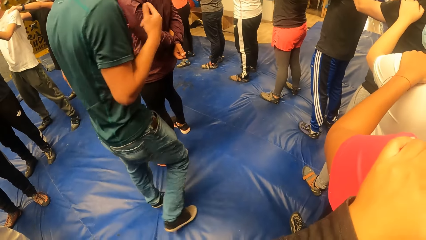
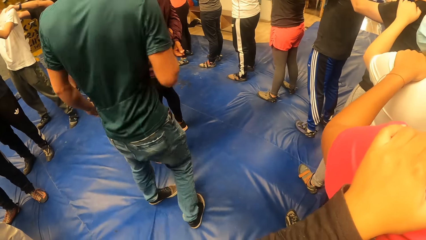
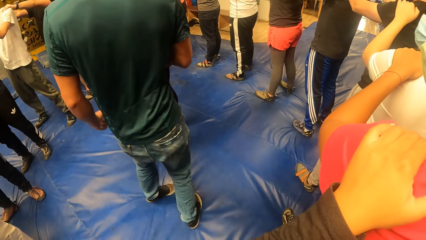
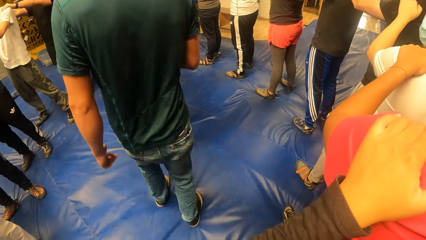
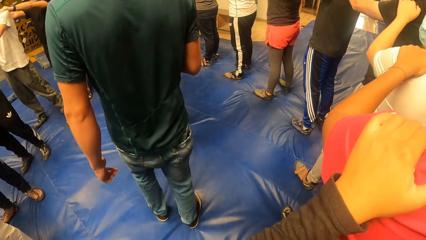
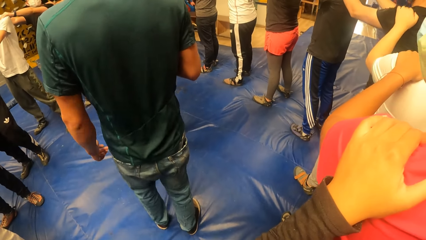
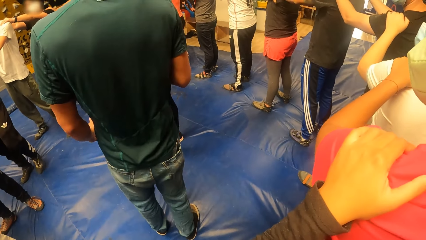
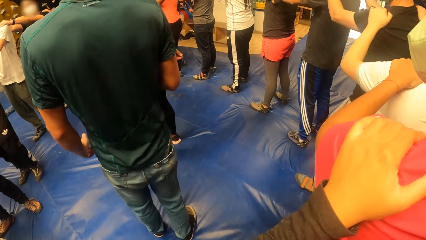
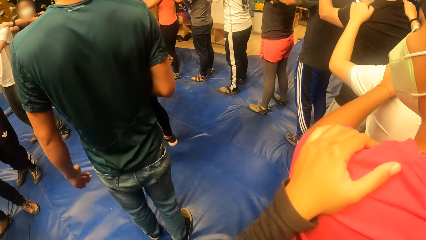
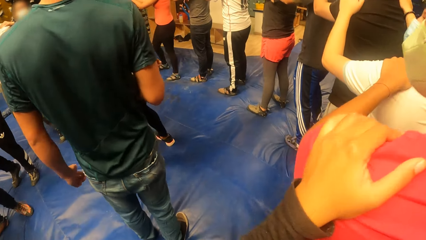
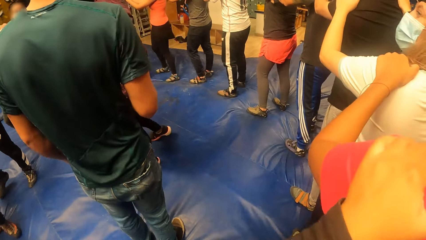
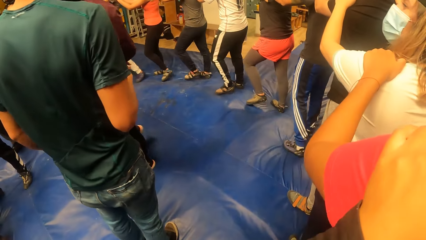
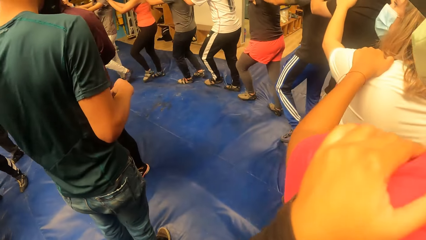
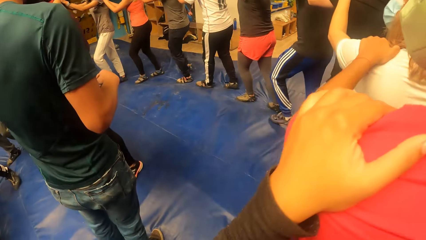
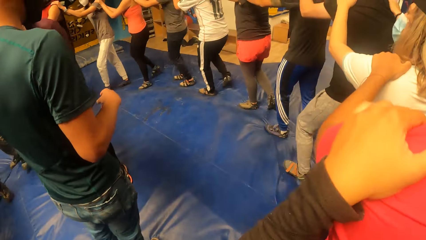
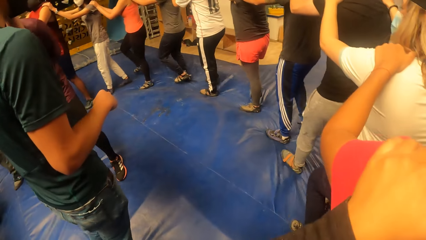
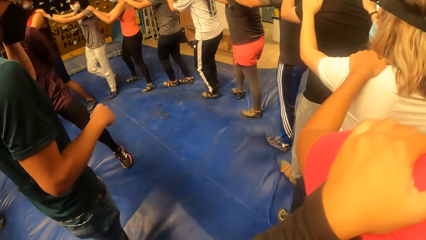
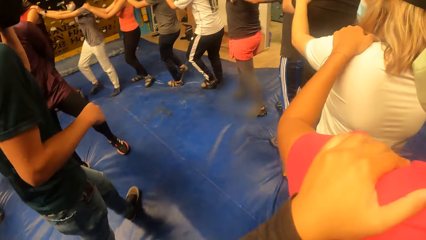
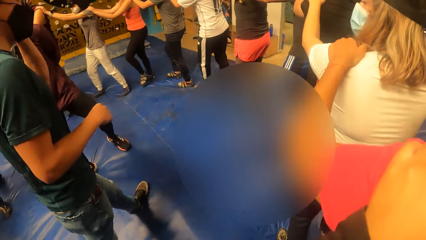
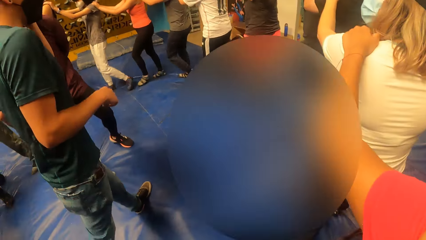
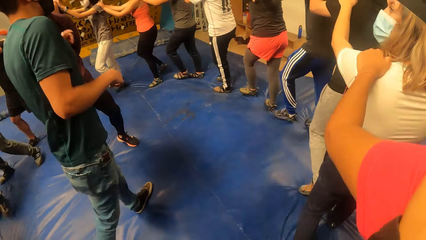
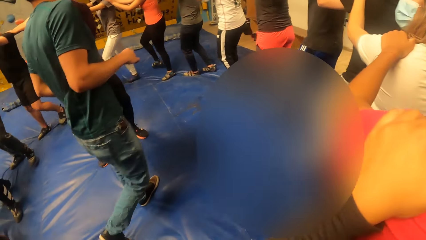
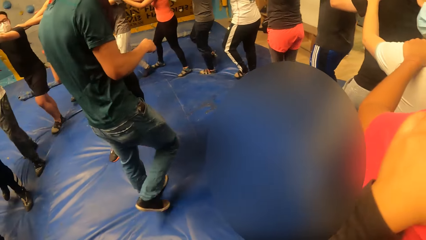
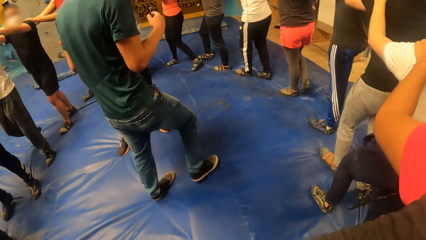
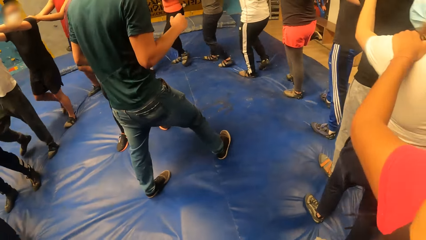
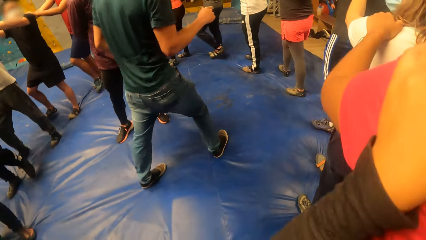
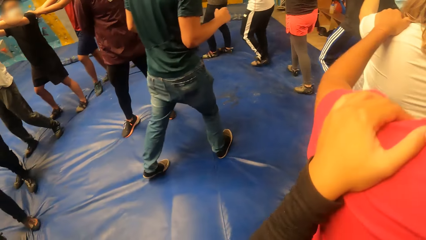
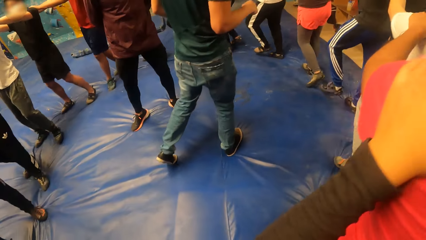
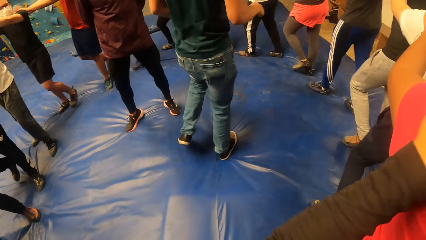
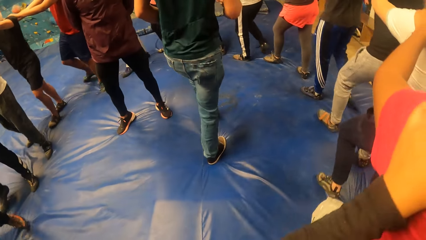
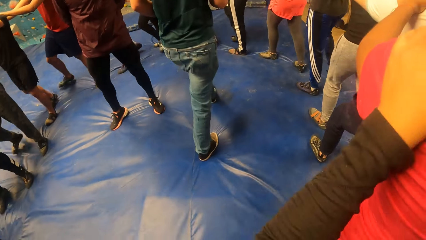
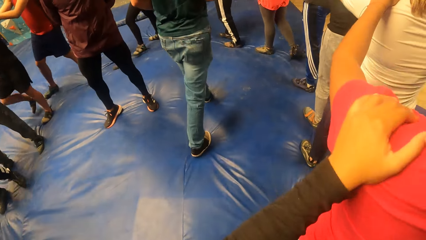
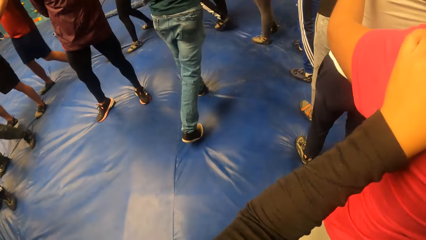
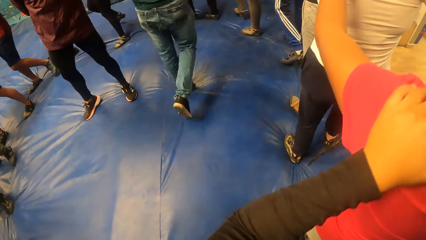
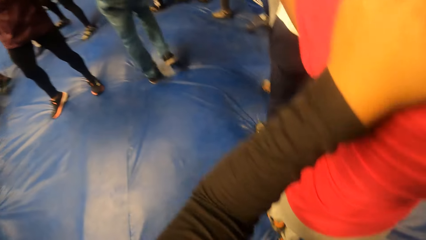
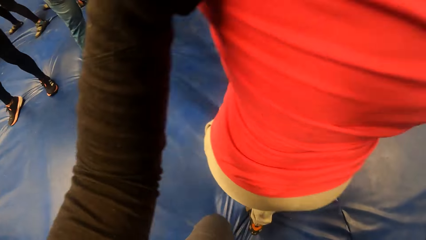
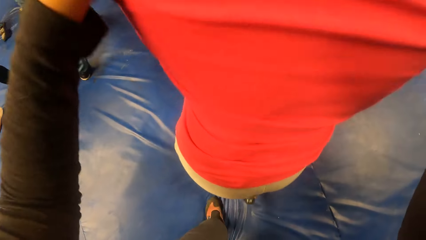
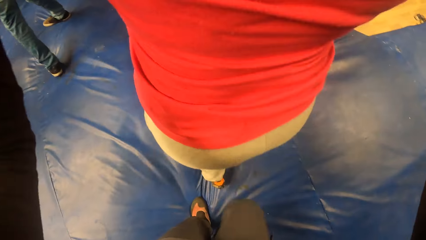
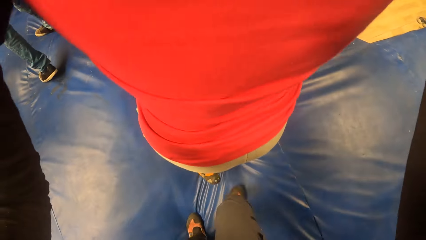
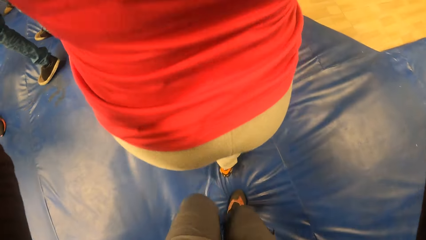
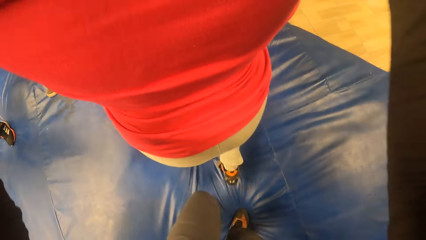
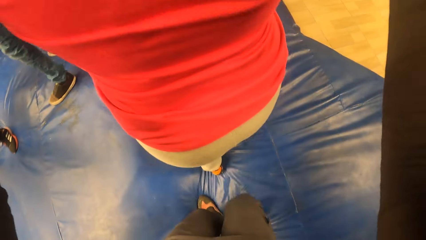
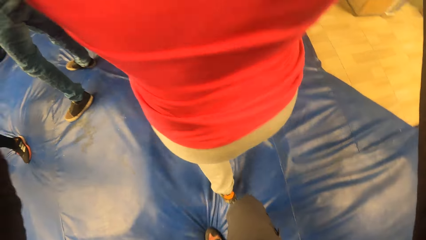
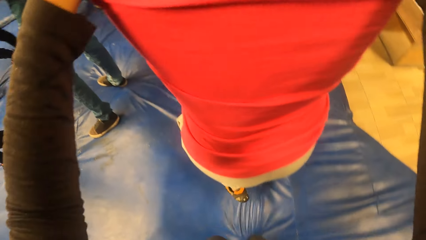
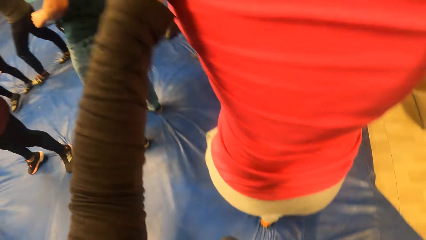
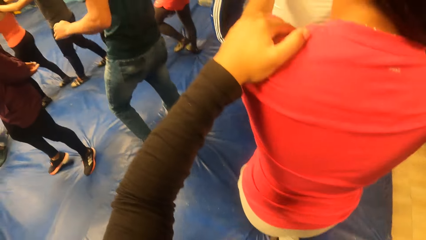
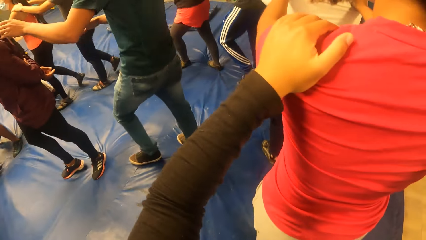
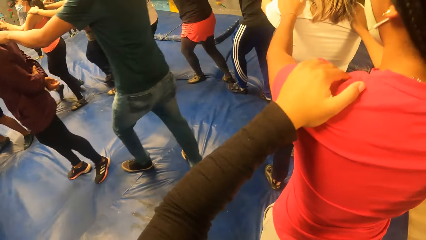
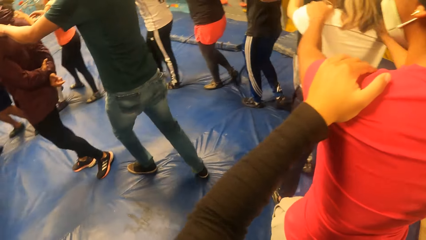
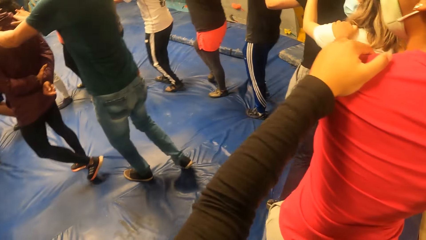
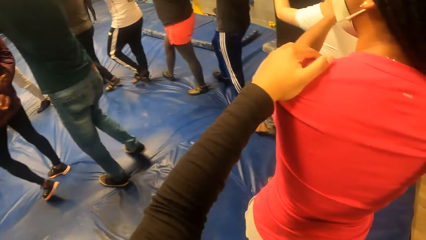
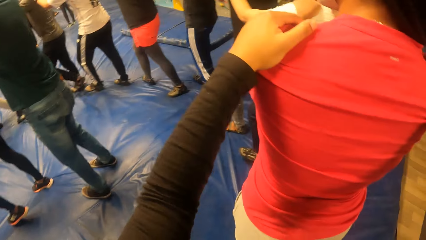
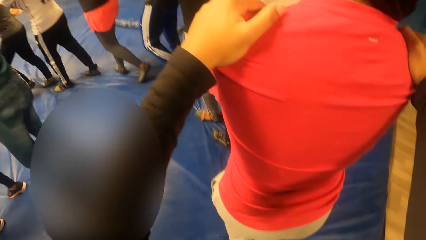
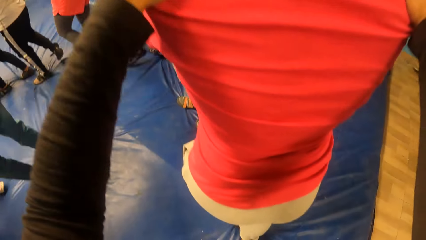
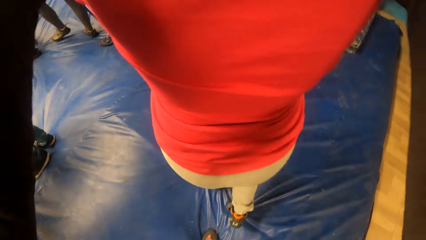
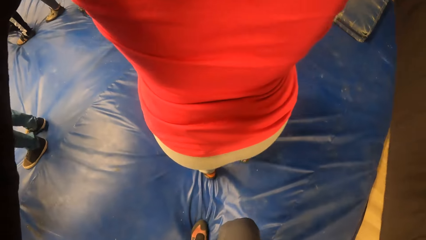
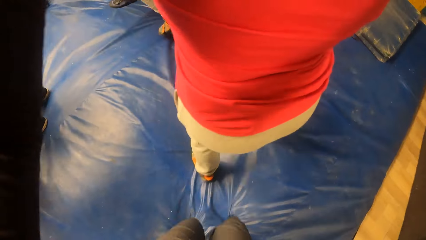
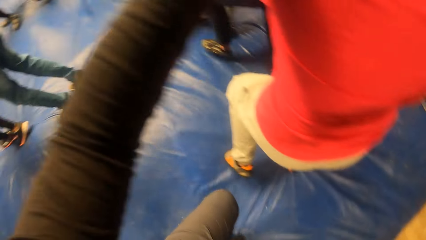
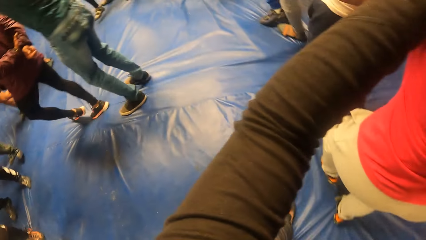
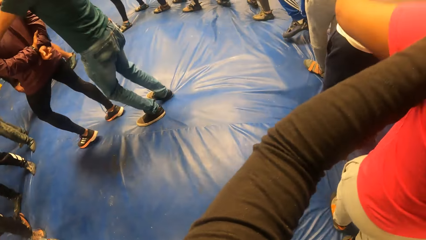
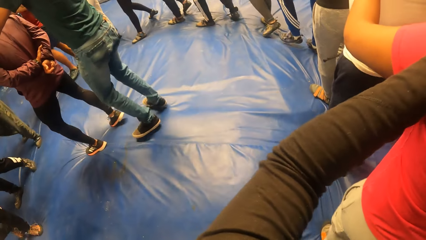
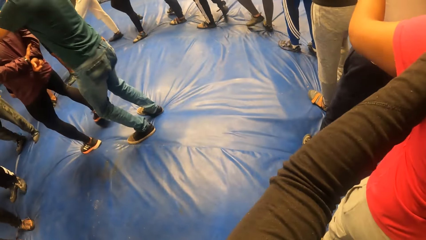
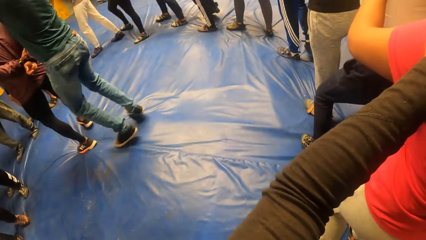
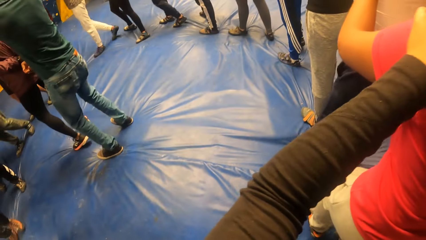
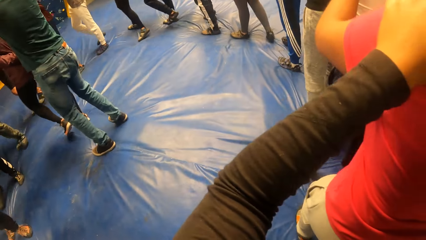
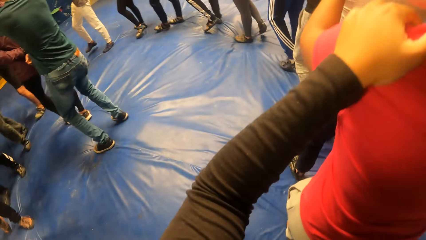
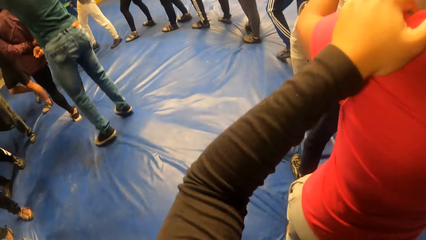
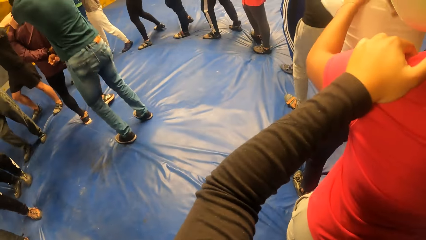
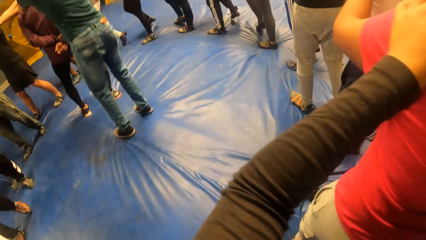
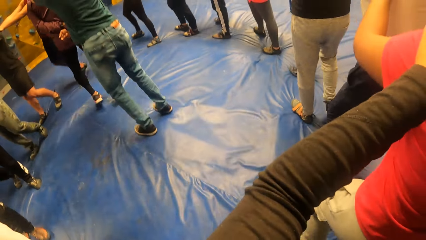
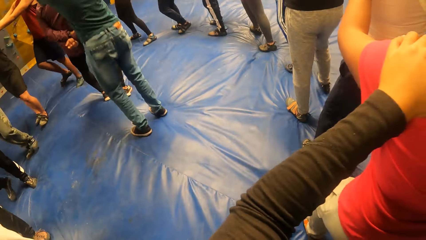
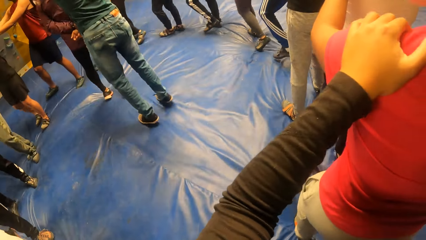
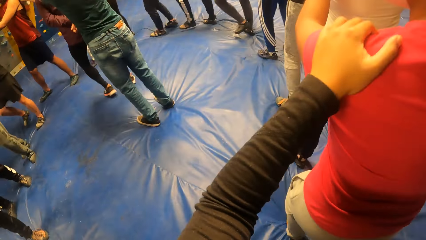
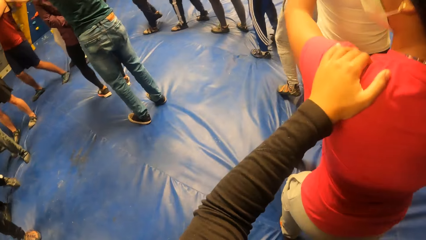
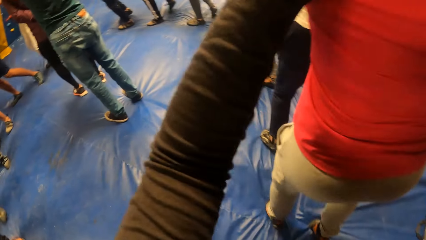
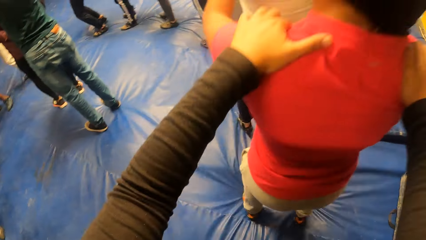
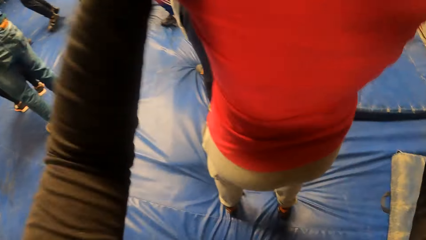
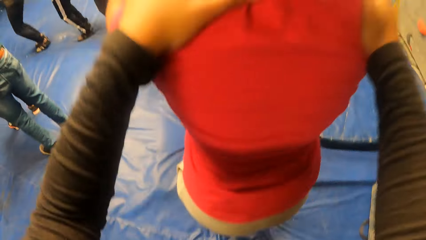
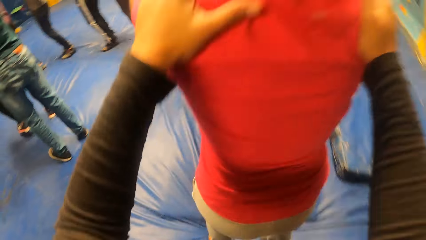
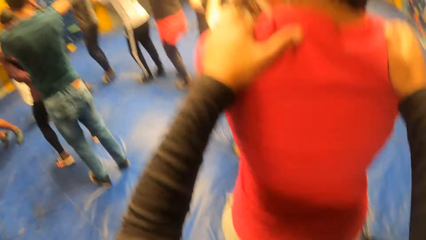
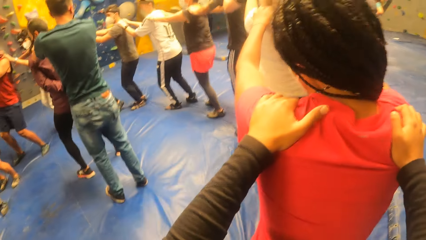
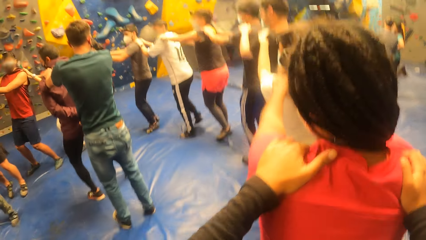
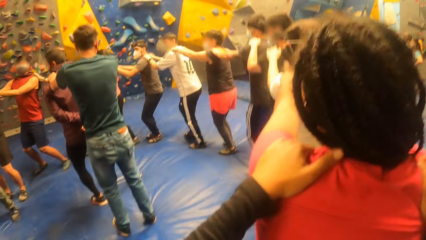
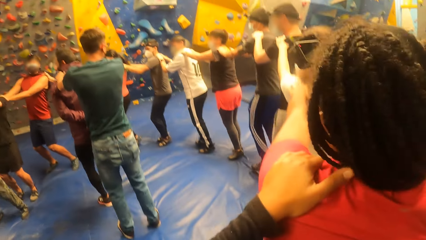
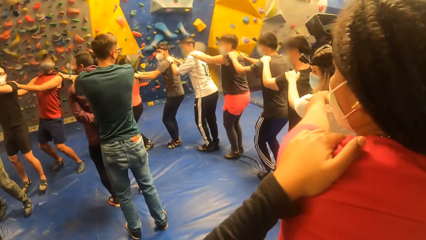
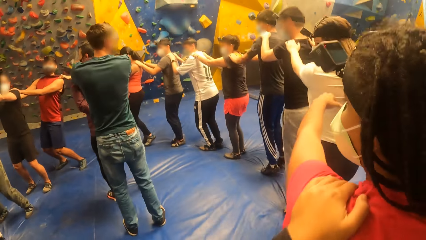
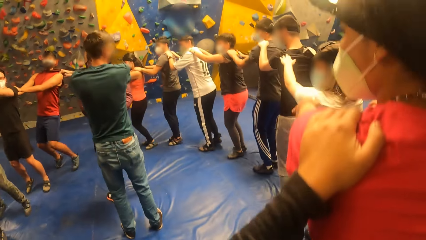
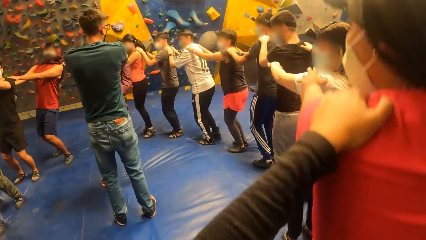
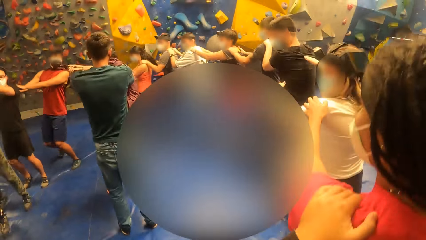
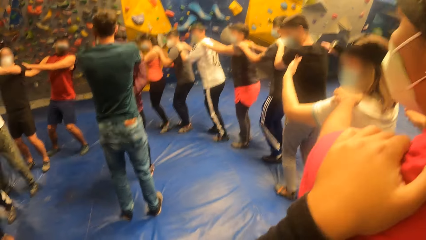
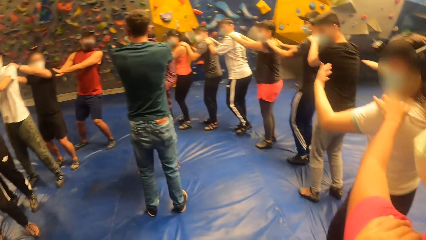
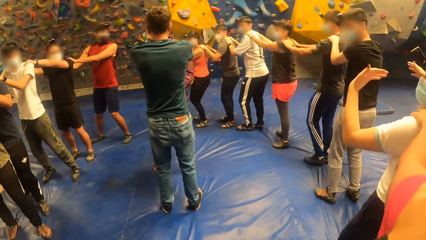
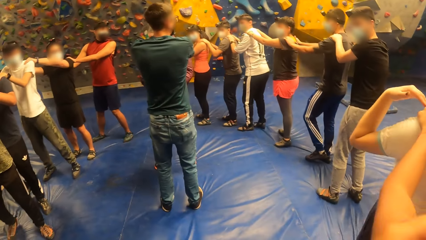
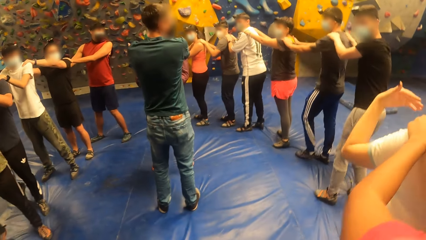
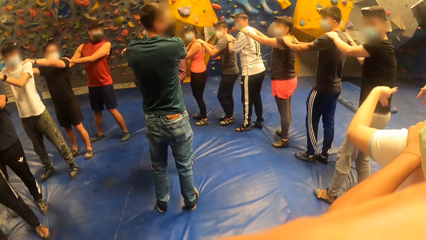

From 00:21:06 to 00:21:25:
The camera wearer exercises with the group of people. They move around with their hands on a woman's shoulders. They look around. They jump. The woman jumps.
